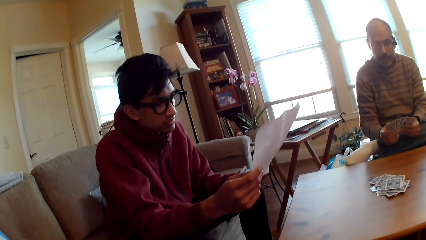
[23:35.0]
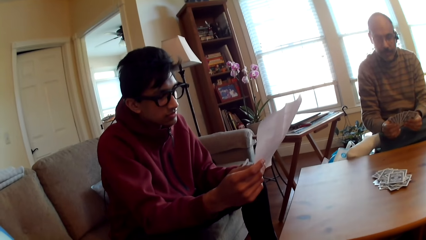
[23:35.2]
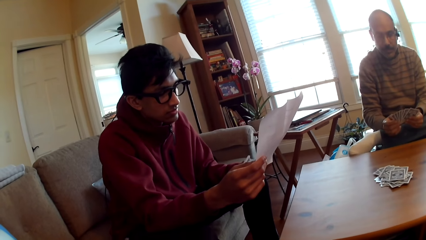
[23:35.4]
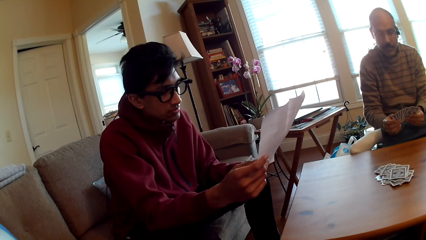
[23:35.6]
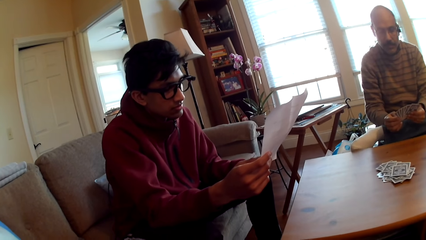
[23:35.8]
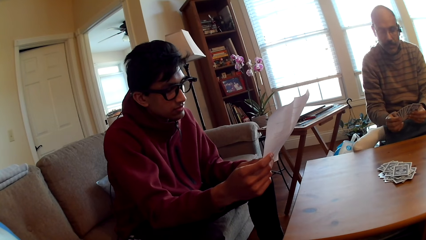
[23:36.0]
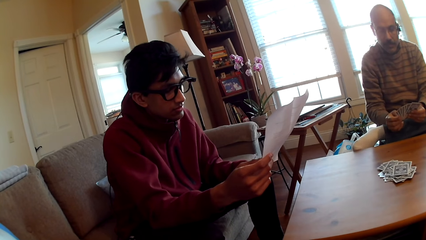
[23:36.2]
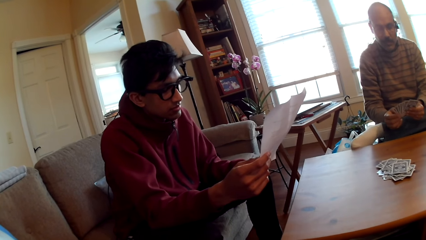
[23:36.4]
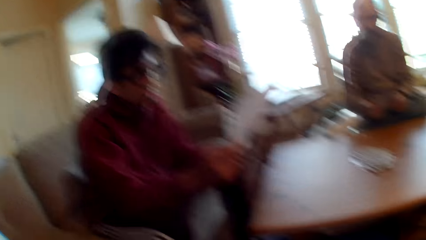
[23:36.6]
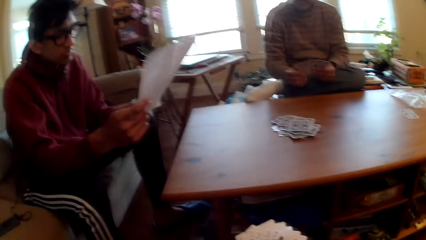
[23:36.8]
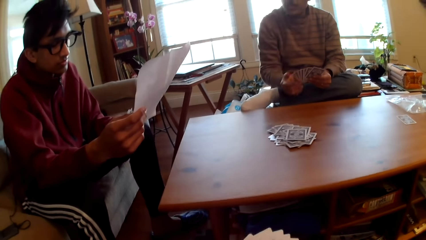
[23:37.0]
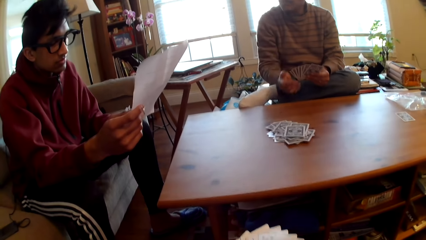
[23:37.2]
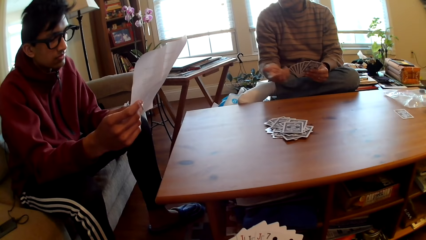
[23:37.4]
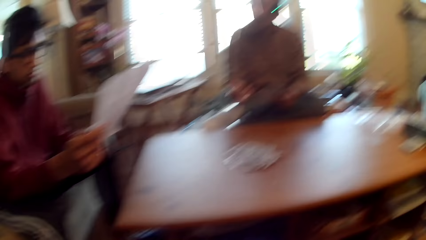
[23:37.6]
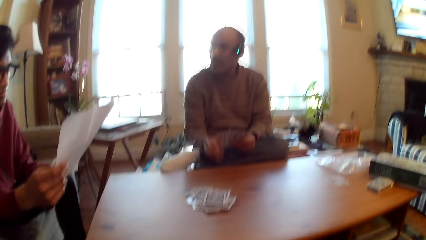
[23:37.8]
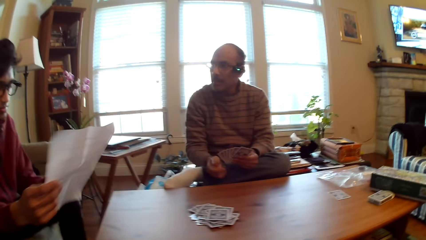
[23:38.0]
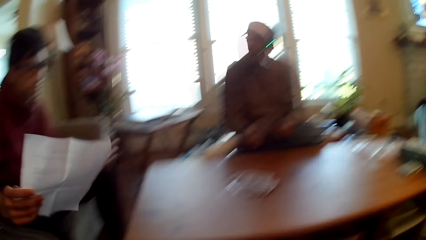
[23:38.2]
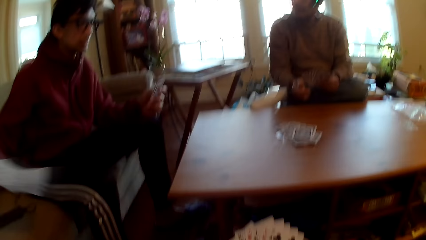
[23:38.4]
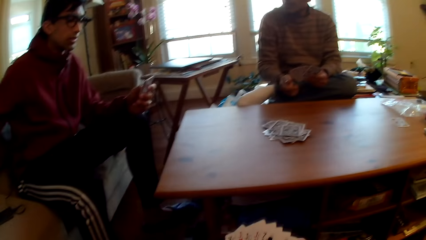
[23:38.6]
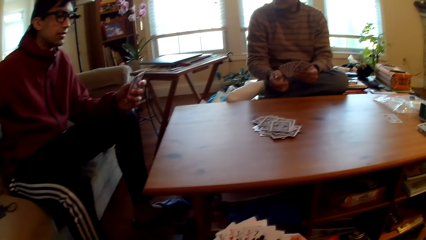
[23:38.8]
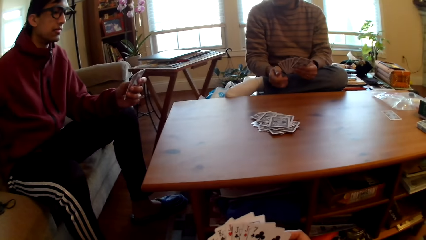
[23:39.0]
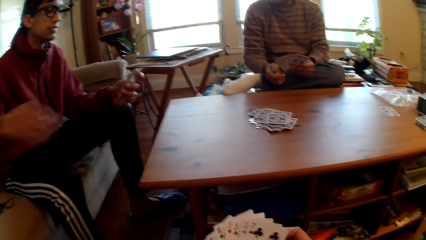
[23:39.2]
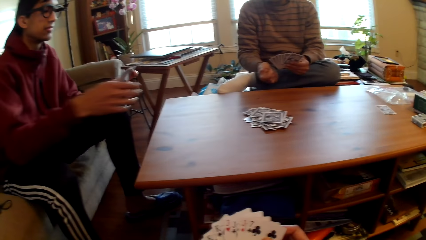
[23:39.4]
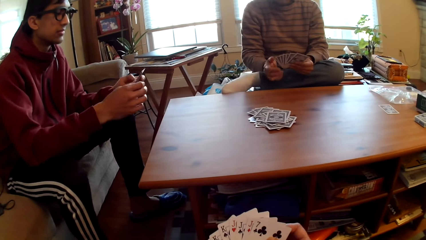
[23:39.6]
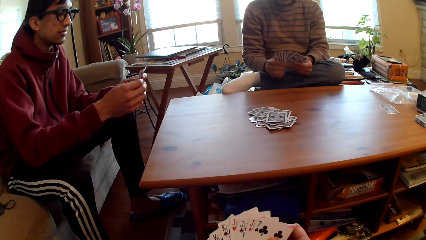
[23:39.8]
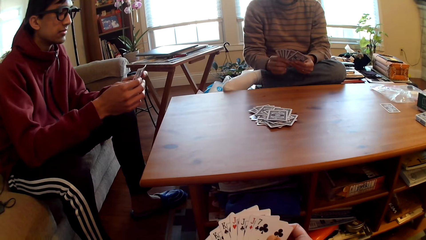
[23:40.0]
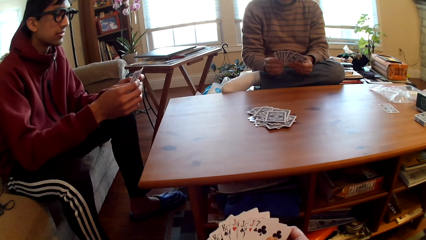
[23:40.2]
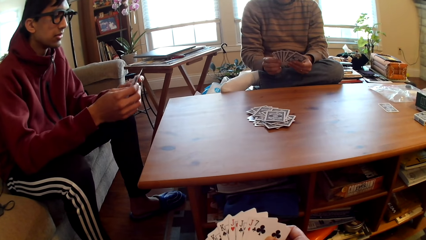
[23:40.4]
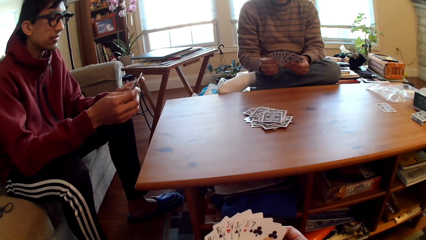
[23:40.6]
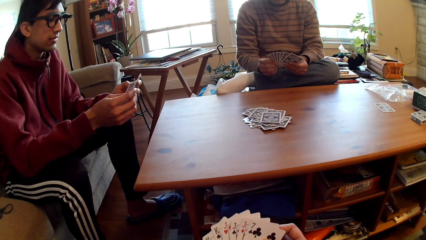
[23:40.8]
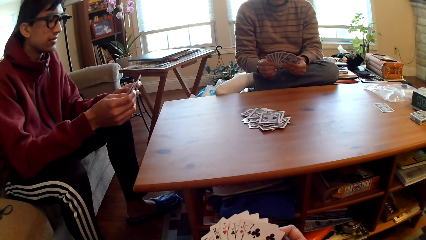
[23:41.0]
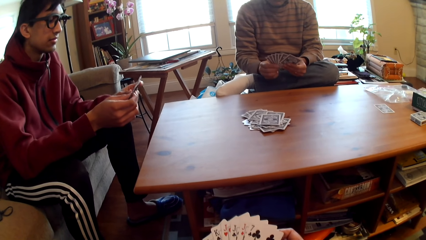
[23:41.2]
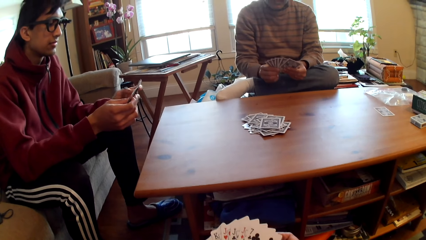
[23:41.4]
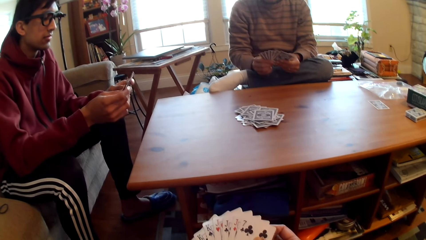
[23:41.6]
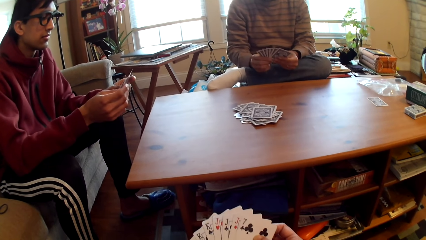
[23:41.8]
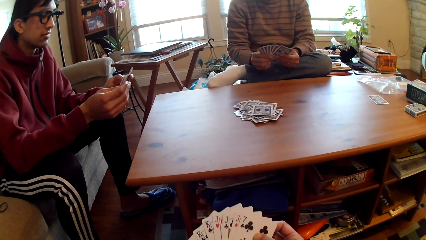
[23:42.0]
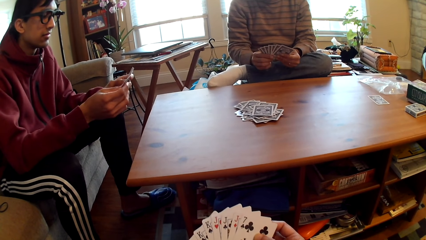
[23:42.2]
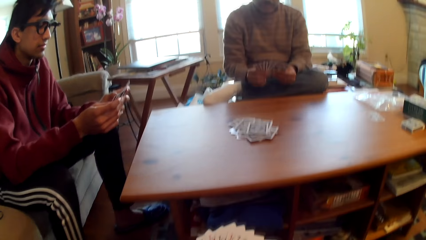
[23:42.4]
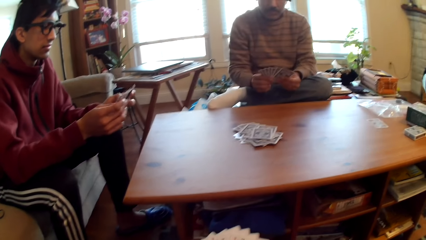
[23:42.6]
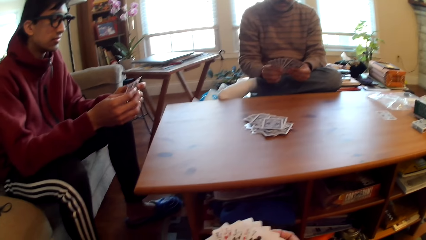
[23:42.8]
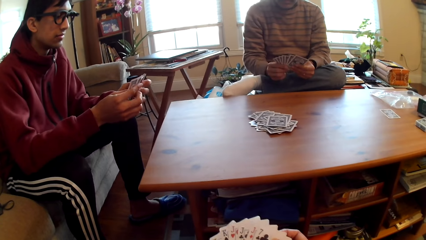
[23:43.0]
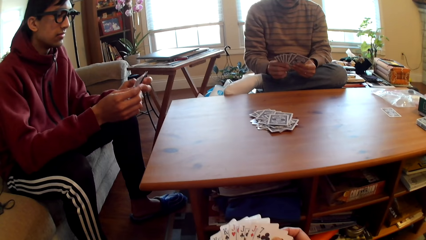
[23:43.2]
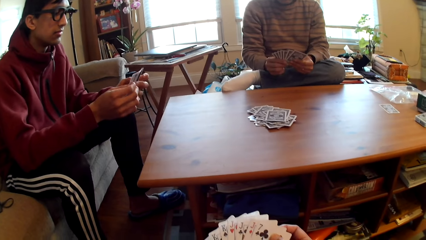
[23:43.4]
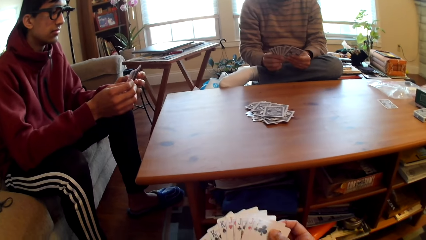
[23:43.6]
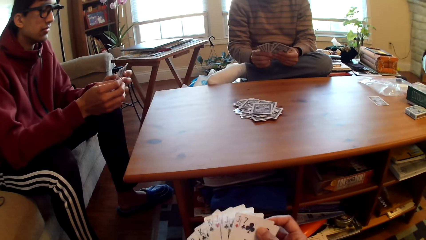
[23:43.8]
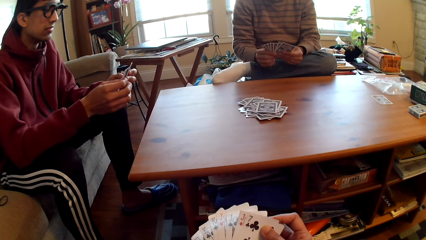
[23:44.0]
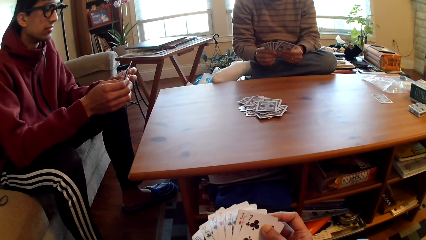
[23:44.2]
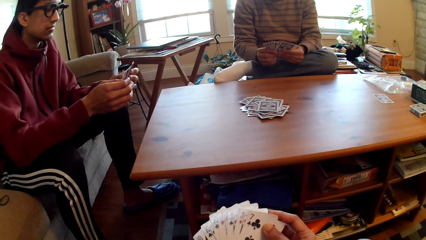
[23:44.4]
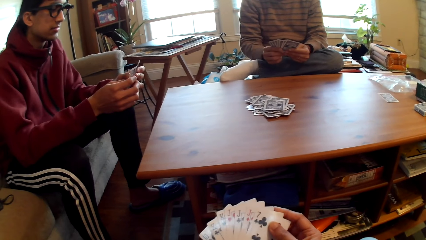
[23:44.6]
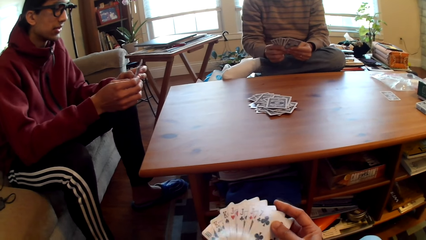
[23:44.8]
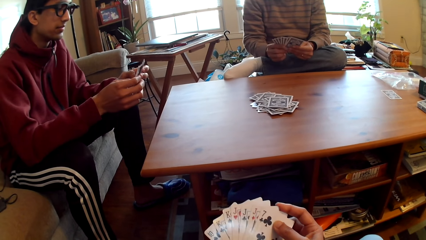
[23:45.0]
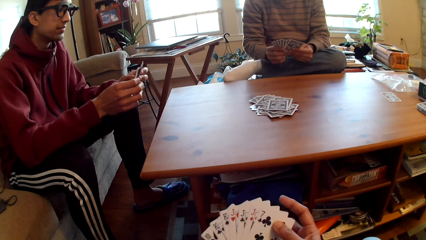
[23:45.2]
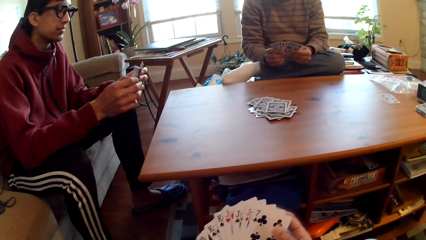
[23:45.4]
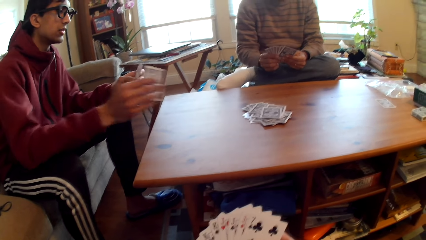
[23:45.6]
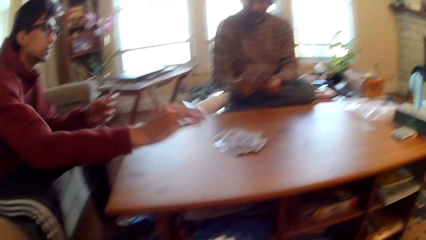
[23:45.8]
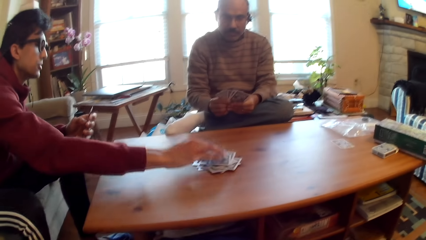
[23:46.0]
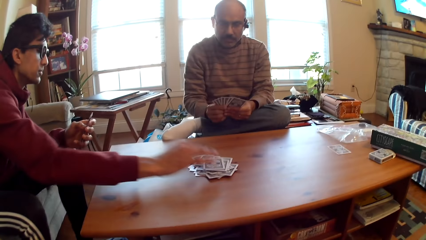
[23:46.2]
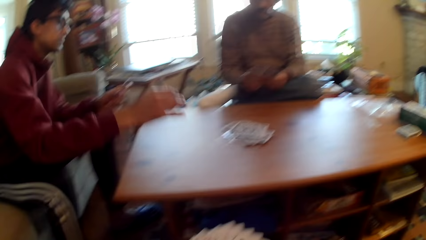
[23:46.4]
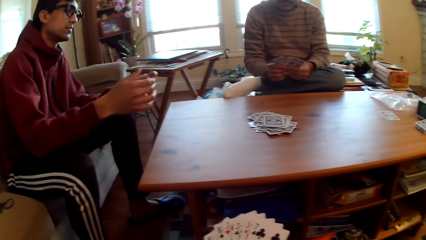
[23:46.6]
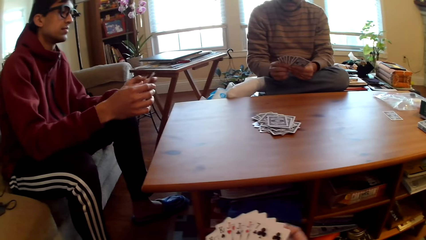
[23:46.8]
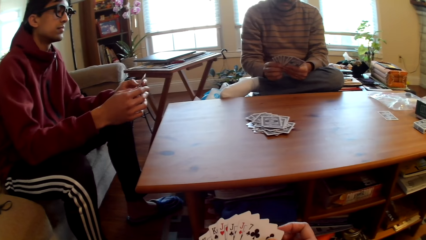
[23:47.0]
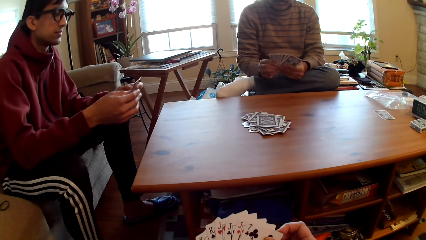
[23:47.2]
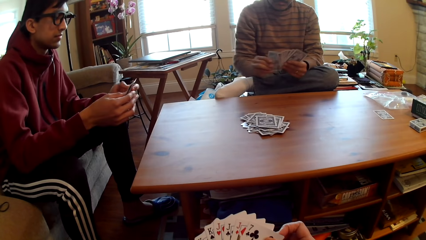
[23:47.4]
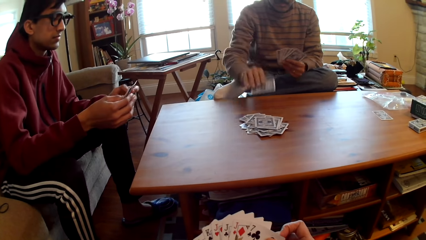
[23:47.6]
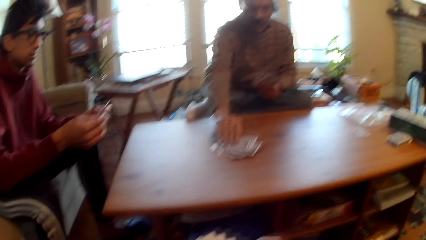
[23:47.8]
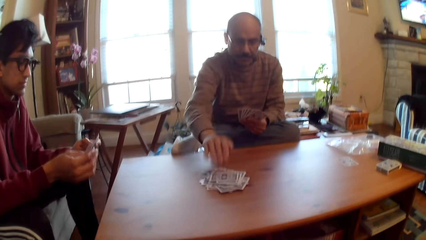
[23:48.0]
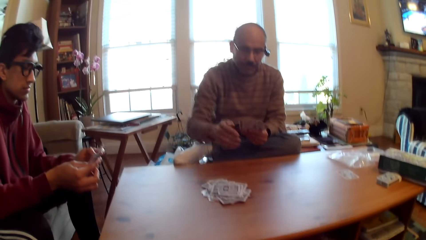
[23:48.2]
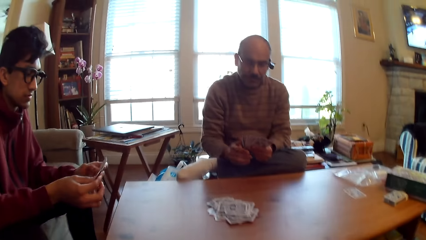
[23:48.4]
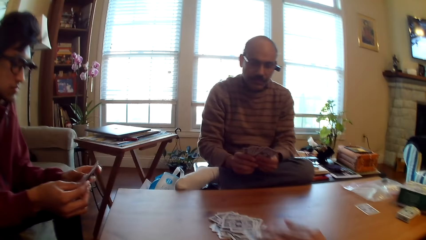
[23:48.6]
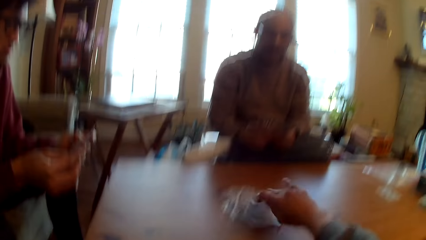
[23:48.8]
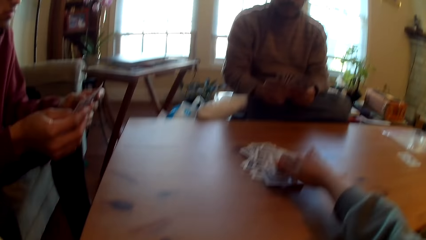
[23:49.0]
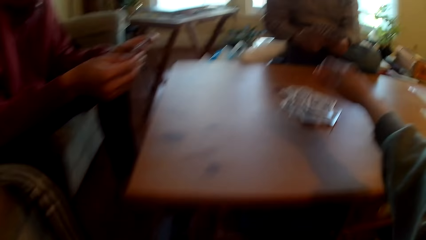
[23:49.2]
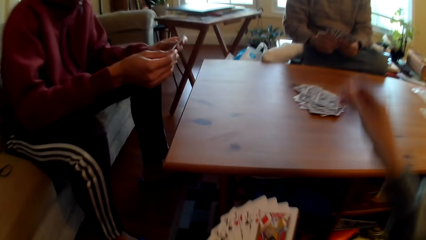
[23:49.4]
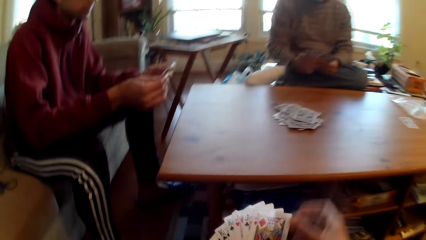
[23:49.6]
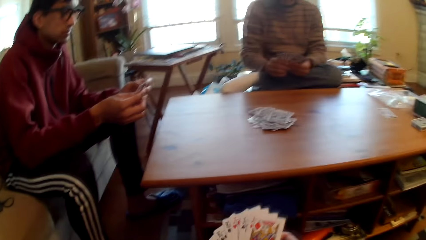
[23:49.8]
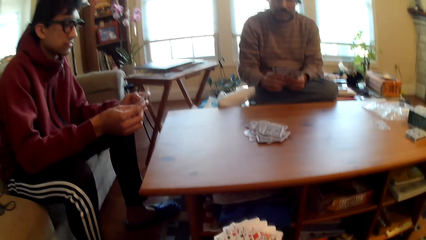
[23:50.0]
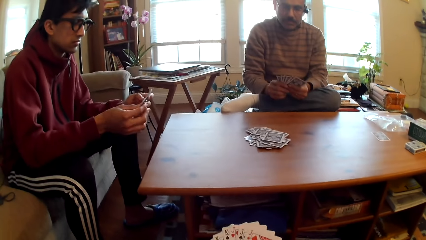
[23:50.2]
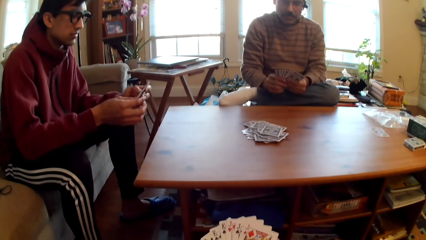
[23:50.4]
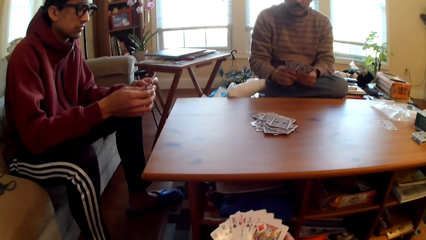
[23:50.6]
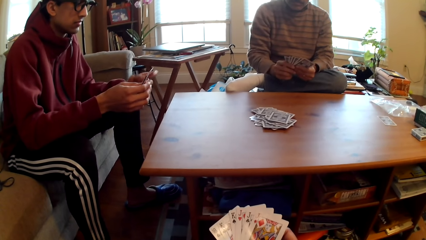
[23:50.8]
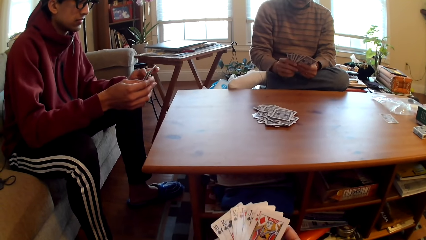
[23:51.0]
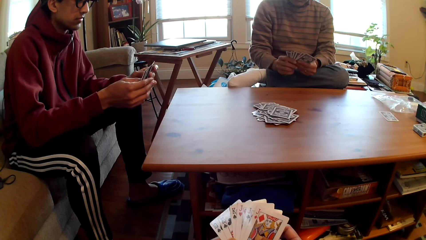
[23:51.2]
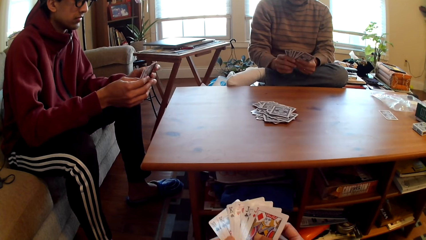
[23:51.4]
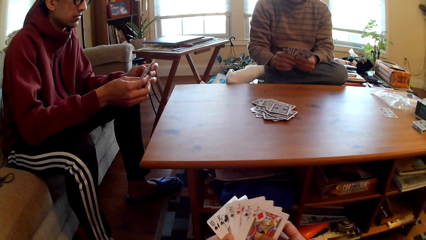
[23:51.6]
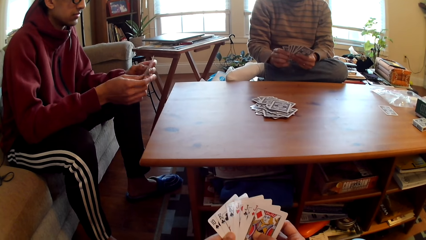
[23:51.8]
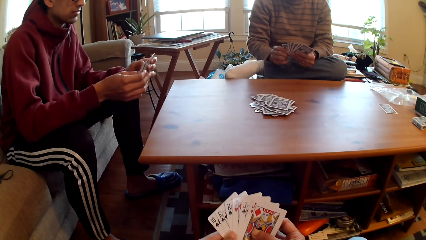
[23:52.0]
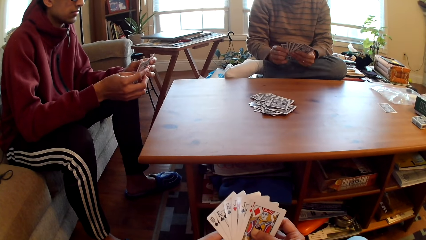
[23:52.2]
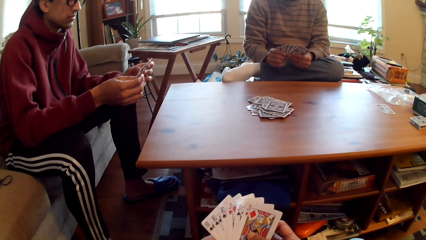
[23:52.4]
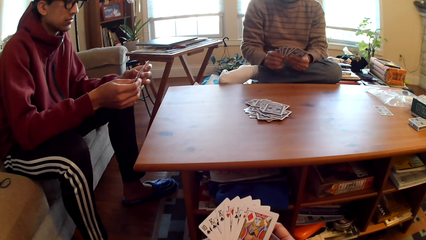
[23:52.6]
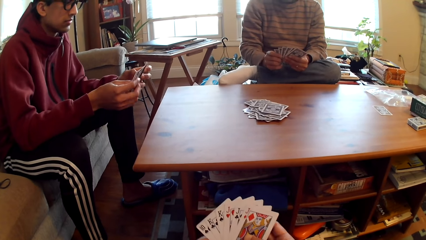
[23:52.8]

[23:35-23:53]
A person selects cards. Another person puts the paper on the chair. The other person selects cards. The first person selects cards. The camera wearer selects cards. The other person puts the card on the table and plays poker. The first person puts the card on the table and plays poker. The camera wearer plays poker and puts cards in the table. The other person selects cards.
